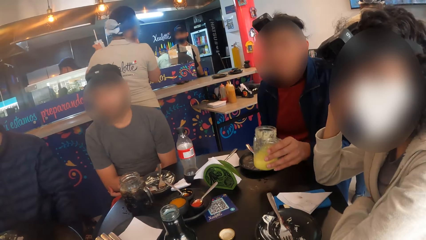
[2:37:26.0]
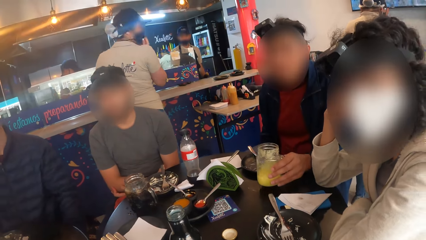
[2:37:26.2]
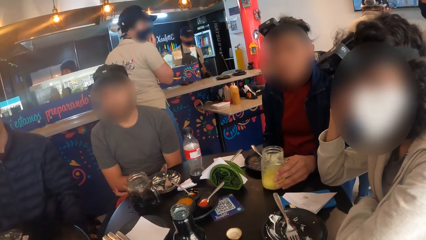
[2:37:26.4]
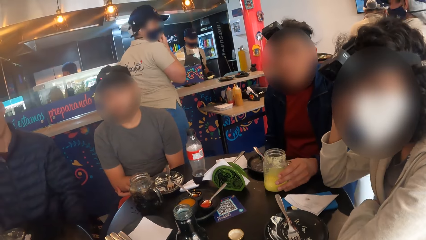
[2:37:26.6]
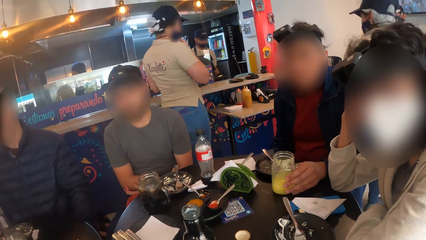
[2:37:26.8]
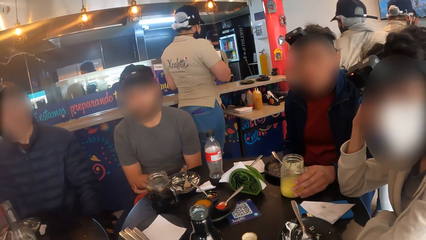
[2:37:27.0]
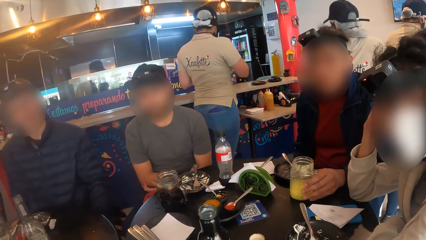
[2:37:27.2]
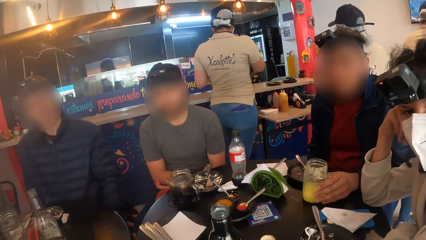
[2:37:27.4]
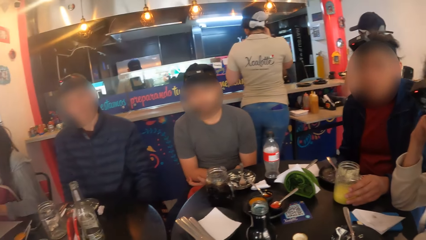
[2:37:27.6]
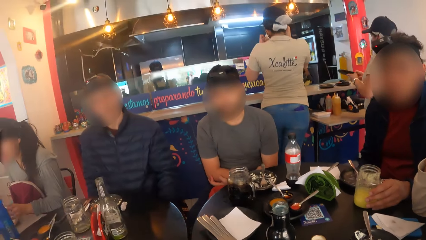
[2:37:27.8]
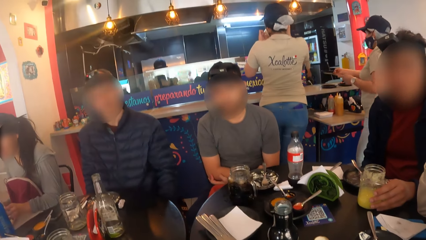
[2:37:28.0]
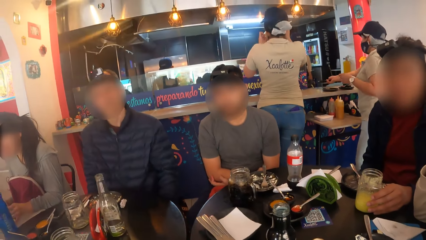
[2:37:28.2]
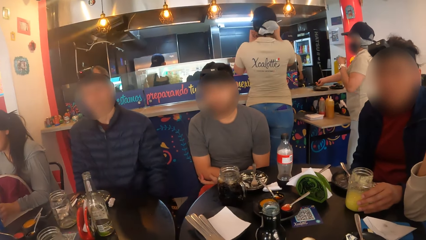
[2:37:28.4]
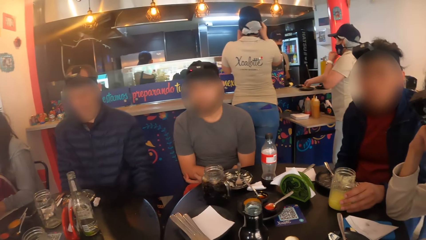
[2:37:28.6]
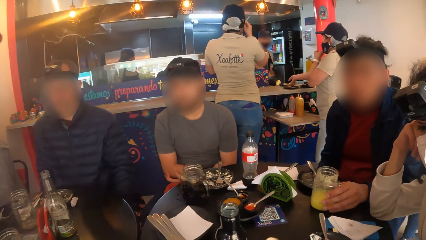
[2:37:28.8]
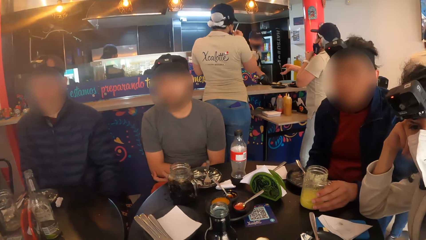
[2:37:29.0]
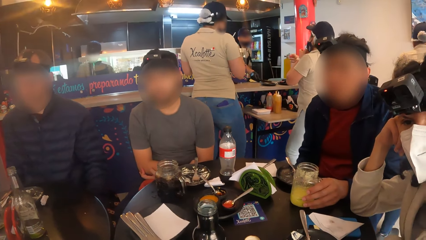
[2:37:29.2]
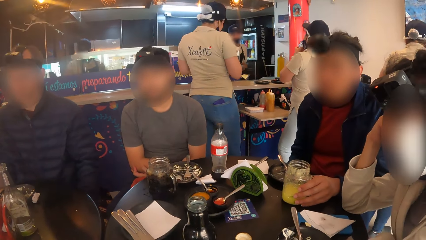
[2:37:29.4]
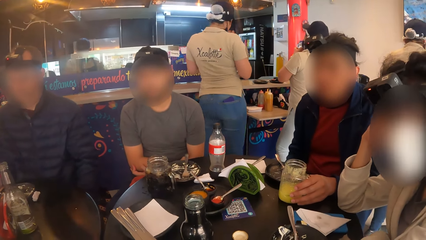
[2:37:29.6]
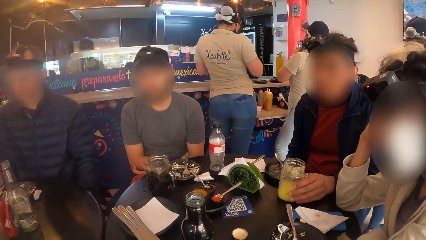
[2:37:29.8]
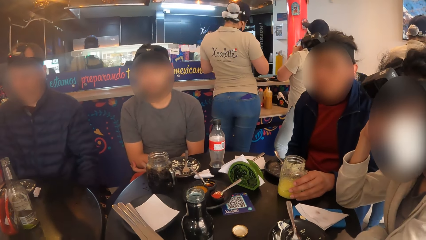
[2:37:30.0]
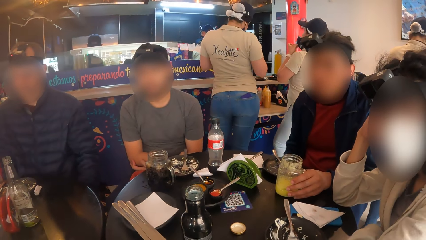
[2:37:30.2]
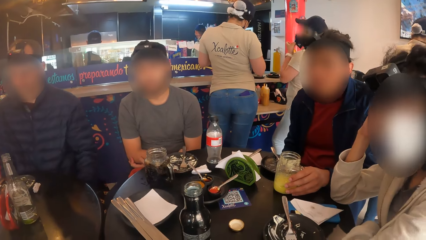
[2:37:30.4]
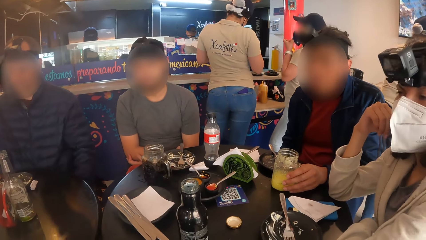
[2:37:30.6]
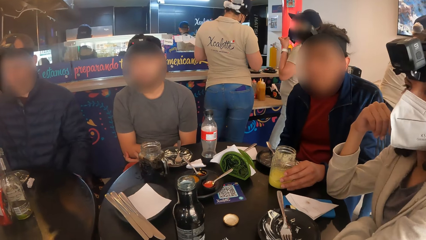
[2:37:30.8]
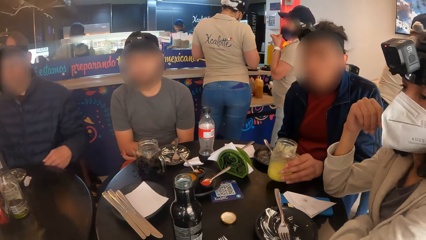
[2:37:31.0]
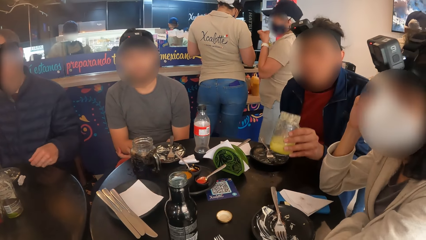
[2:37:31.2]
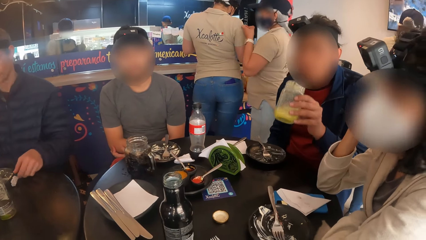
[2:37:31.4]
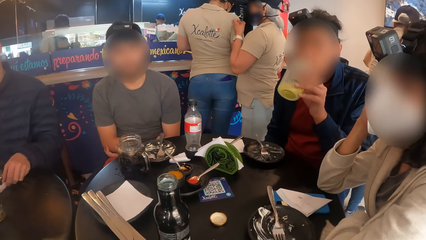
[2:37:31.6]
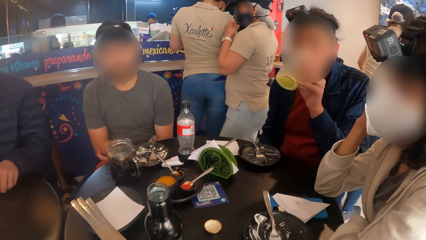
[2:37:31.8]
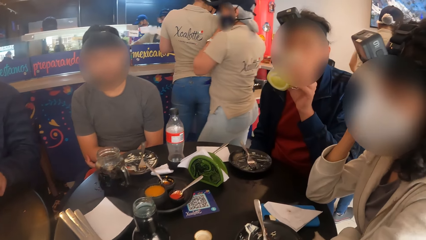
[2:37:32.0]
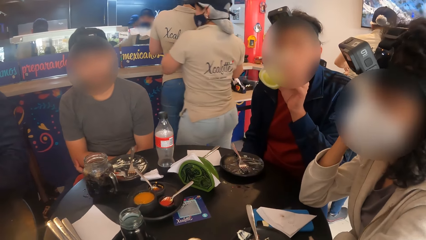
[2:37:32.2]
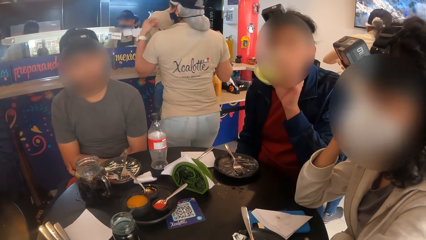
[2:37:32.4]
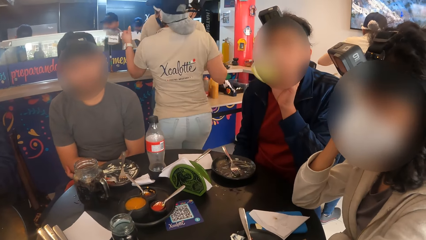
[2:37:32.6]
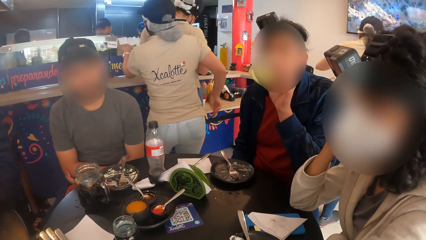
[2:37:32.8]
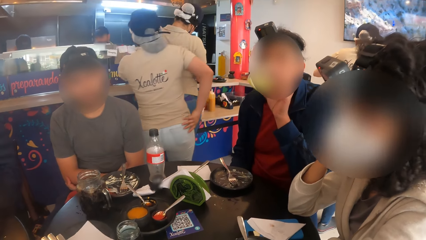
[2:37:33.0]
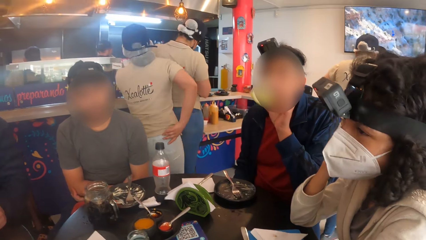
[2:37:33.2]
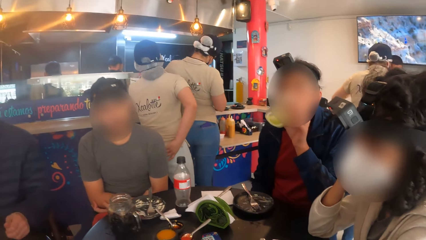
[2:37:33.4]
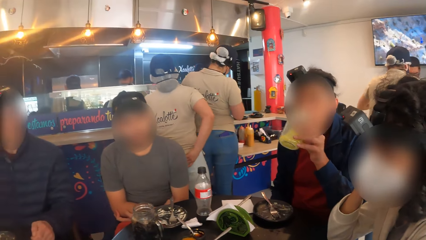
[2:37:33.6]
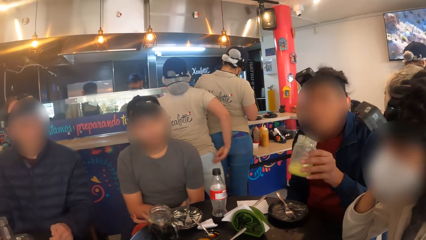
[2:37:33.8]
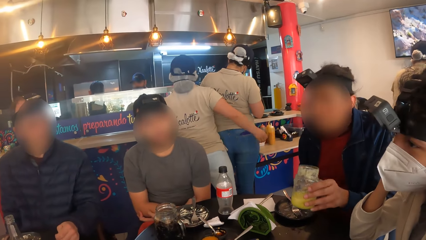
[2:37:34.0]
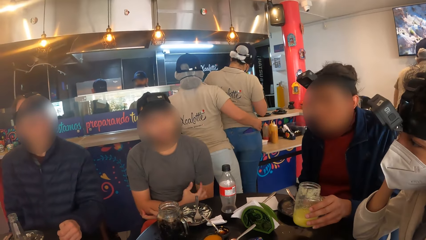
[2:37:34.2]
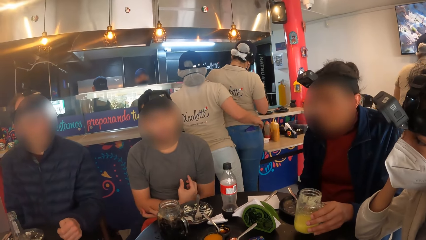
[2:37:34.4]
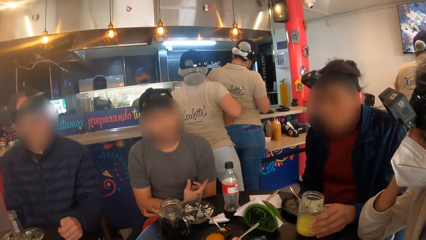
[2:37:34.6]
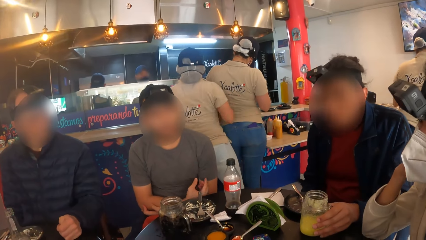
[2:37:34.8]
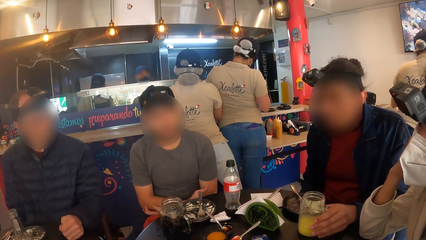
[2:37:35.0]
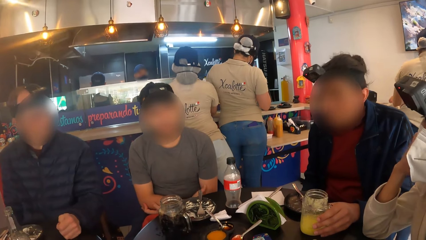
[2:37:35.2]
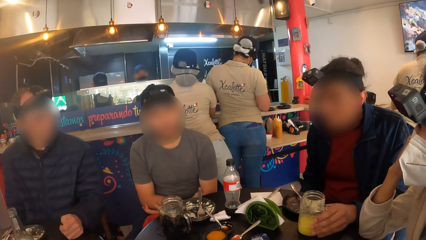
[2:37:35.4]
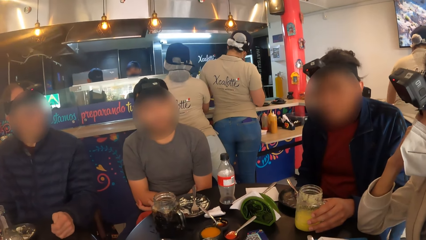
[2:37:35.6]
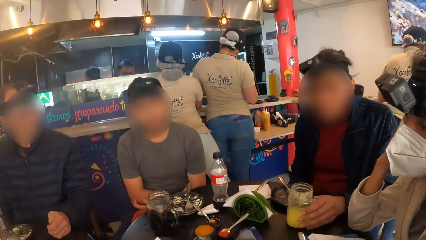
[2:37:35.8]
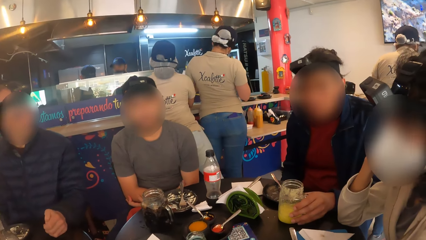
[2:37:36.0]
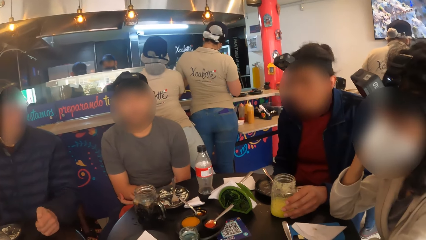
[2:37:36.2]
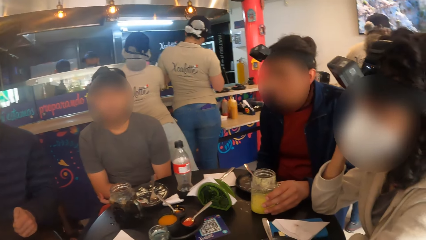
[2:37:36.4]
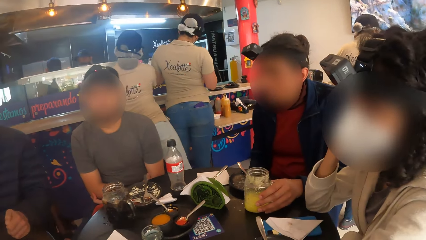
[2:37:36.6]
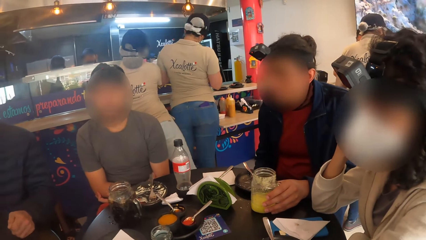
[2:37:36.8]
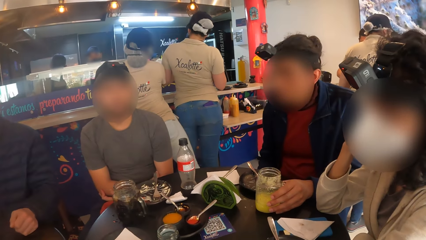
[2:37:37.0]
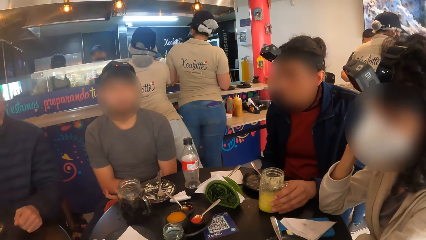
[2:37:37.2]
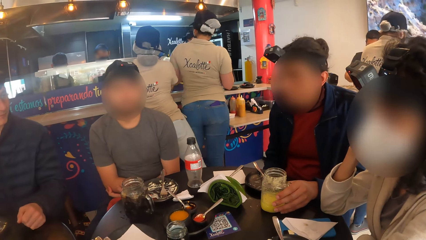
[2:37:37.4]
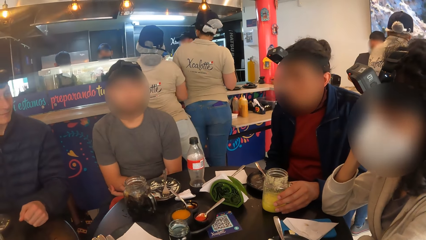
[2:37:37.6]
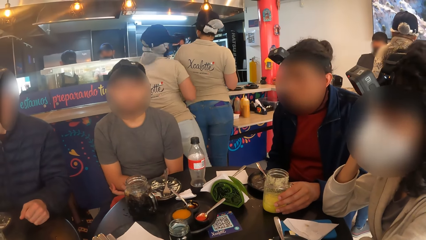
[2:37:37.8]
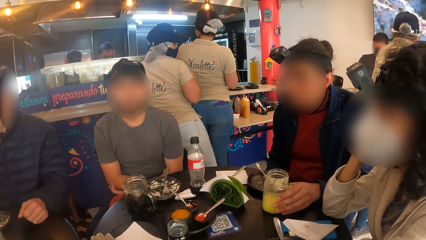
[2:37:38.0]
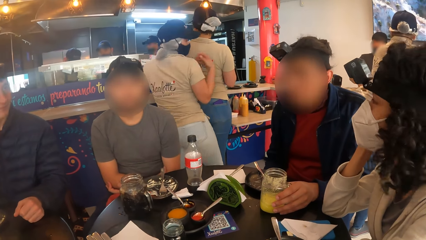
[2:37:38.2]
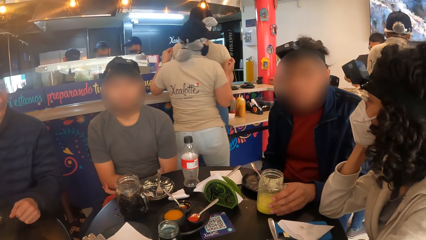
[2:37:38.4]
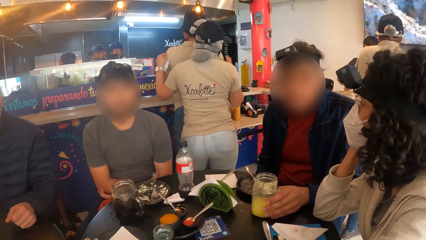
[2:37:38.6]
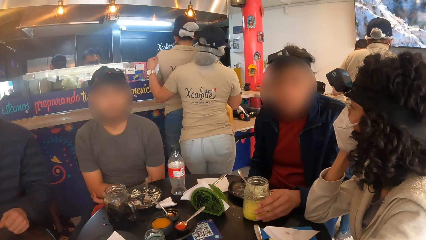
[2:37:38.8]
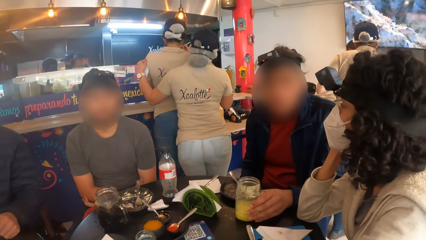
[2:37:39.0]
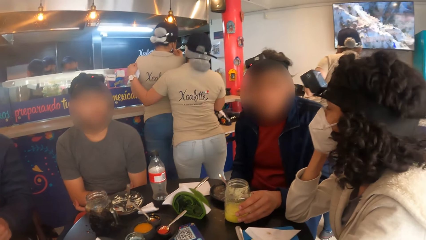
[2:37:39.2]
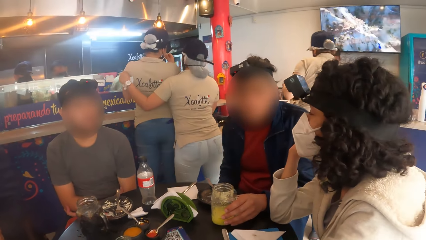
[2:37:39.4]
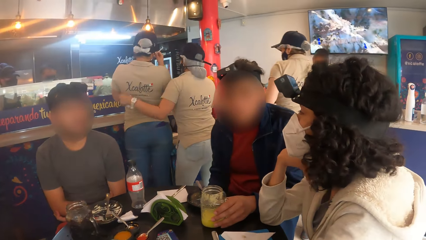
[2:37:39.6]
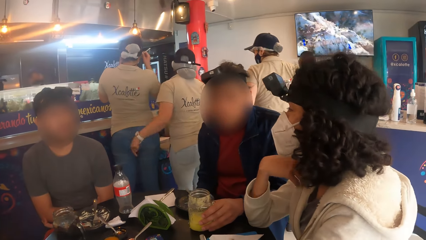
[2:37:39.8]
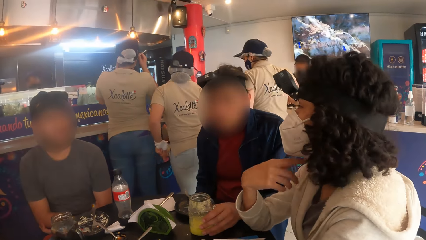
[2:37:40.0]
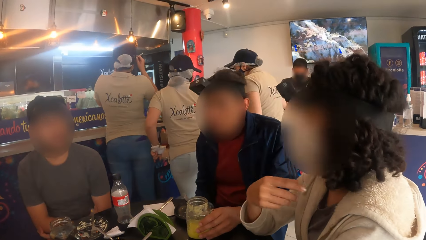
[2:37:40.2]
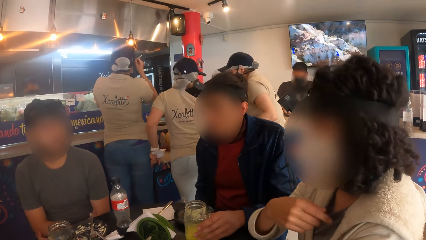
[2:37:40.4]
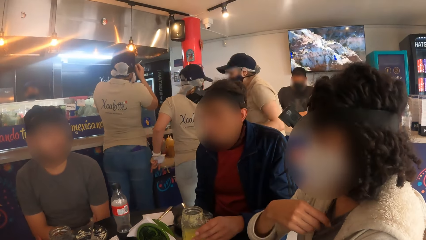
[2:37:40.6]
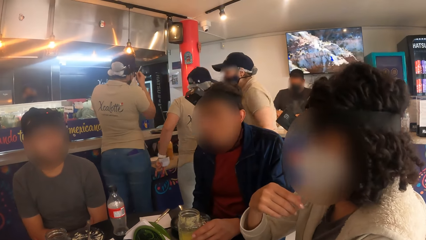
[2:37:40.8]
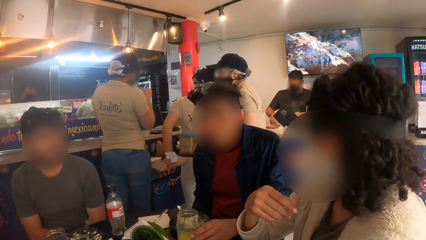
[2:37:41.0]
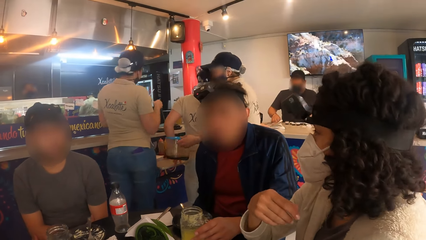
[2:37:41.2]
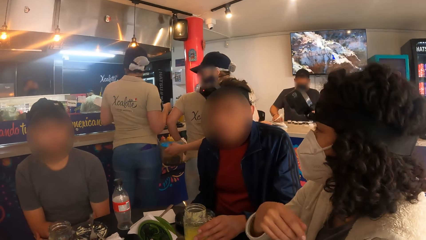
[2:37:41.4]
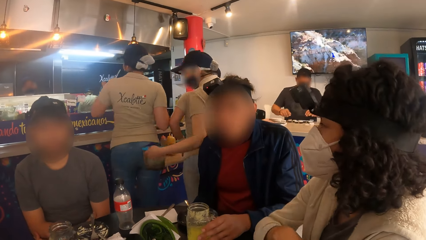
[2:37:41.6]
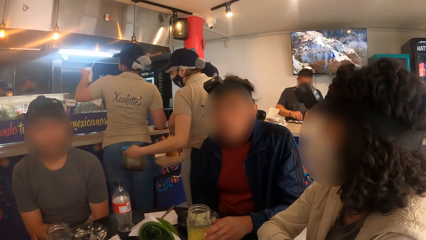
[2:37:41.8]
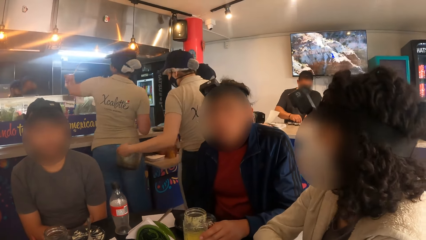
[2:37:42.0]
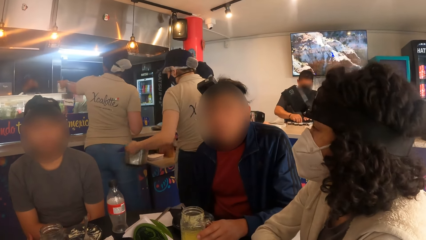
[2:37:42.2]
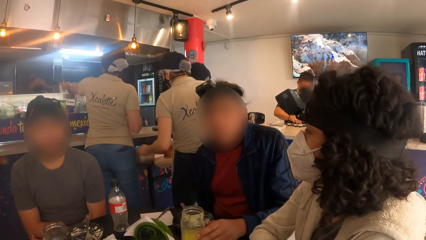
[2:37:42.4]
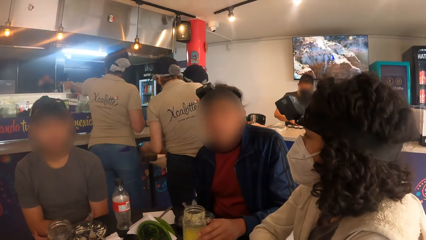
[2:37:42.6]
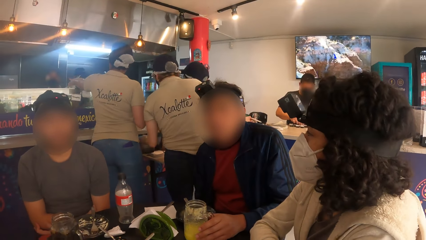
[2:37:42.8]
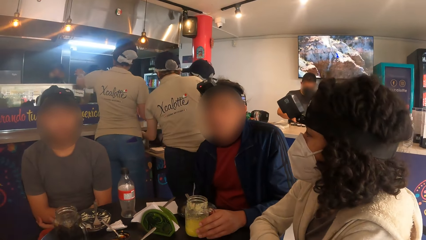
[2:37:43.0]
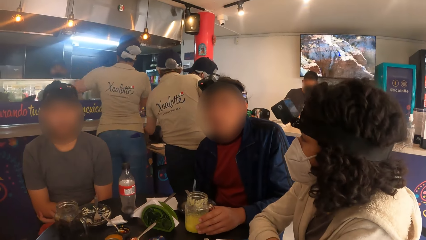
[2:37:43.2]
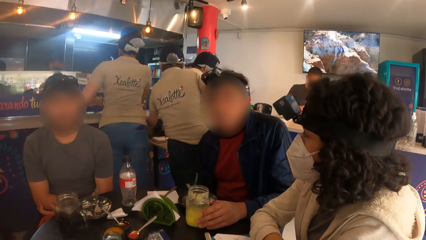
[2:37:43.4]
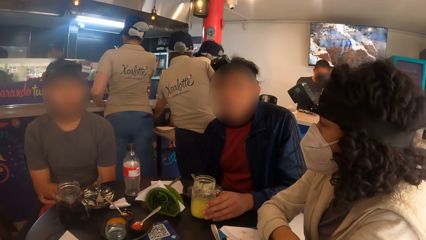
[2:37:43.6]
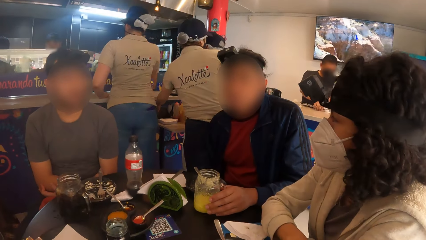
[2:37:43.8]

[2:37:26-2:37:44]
A man drops the cup in his left hand on the table. The man drinks juice from the cup in his left hand. The man drops the cup in his left hand on the table. A woman interacts with another man.
